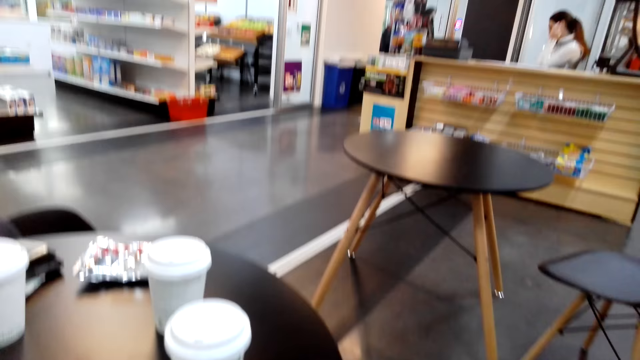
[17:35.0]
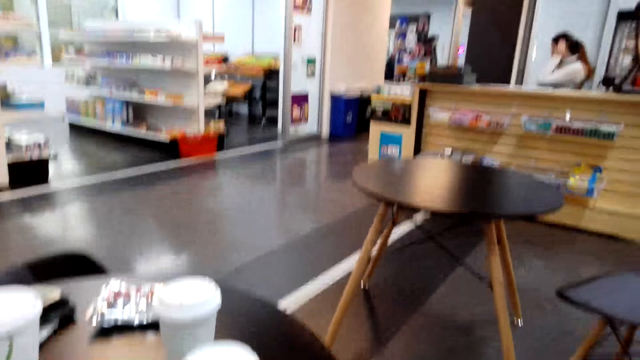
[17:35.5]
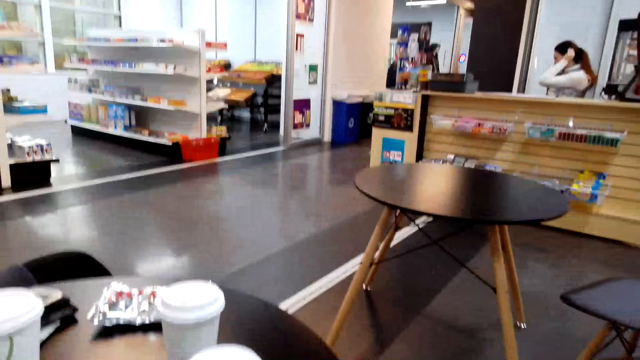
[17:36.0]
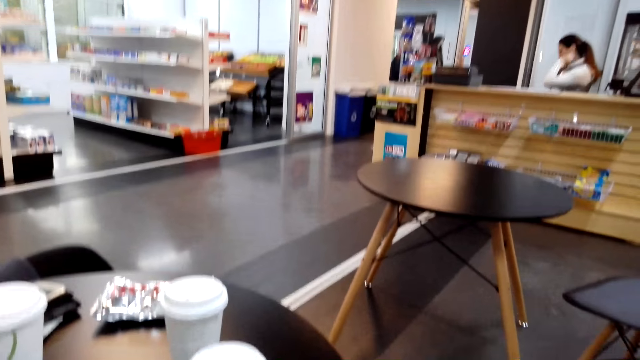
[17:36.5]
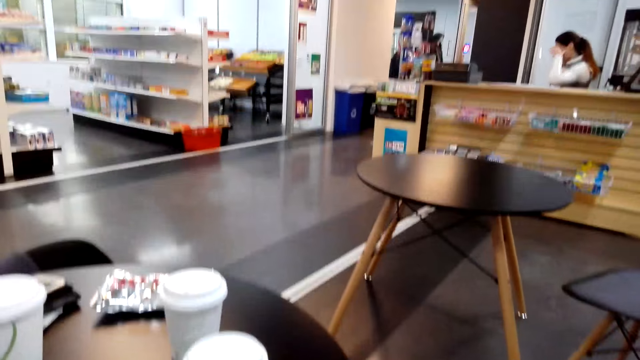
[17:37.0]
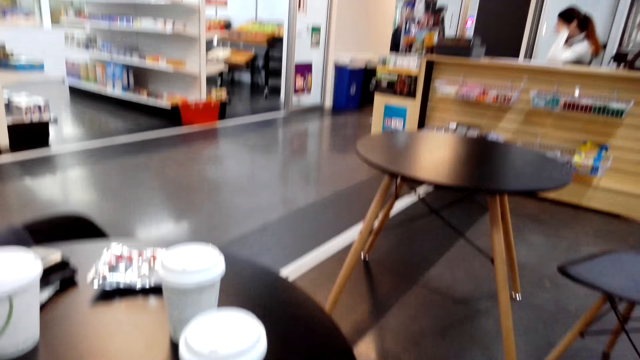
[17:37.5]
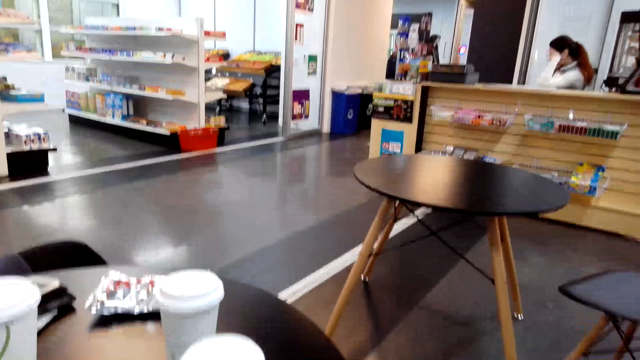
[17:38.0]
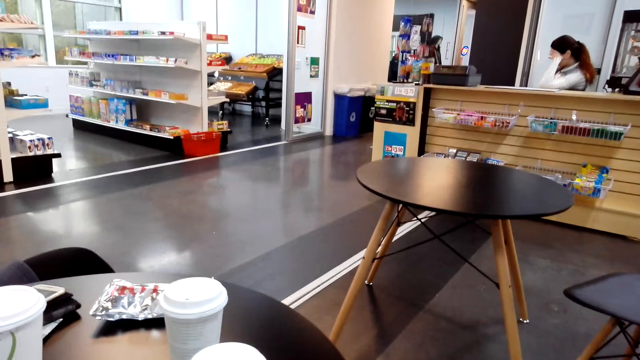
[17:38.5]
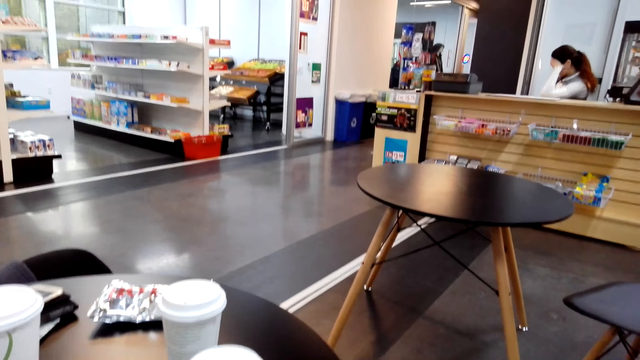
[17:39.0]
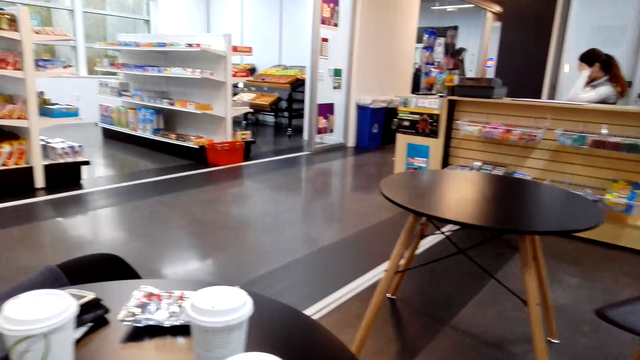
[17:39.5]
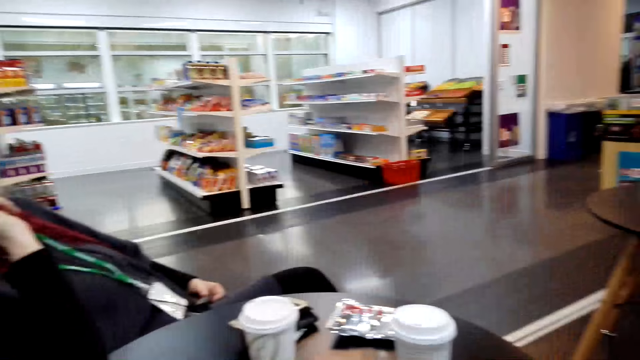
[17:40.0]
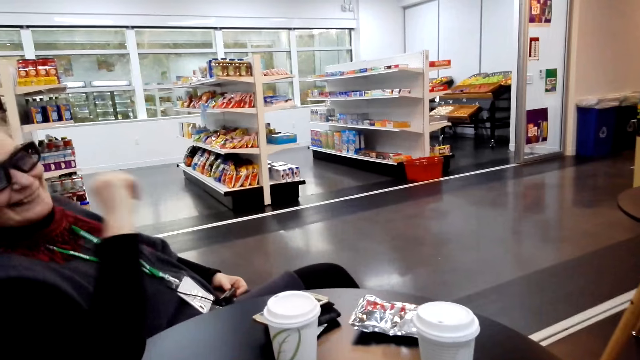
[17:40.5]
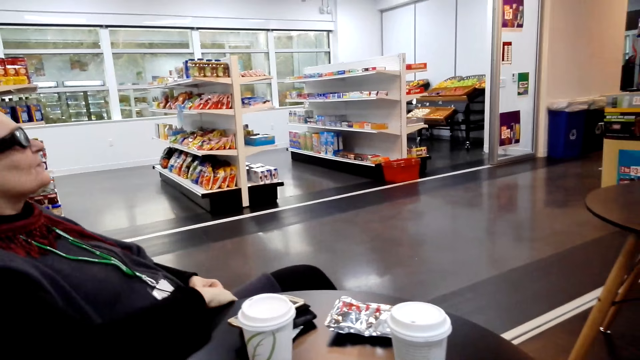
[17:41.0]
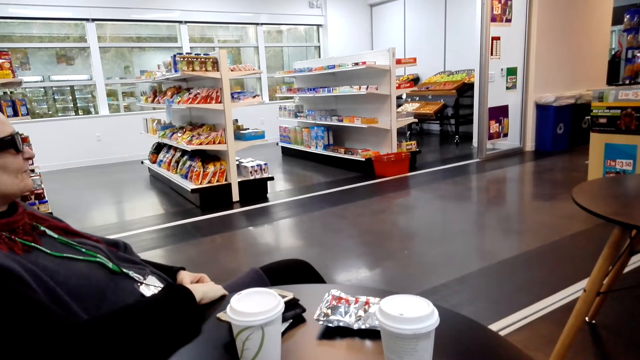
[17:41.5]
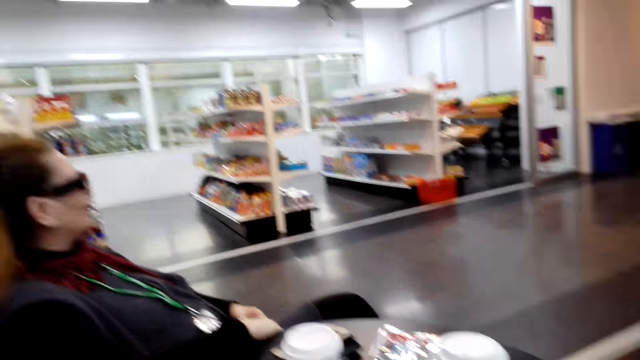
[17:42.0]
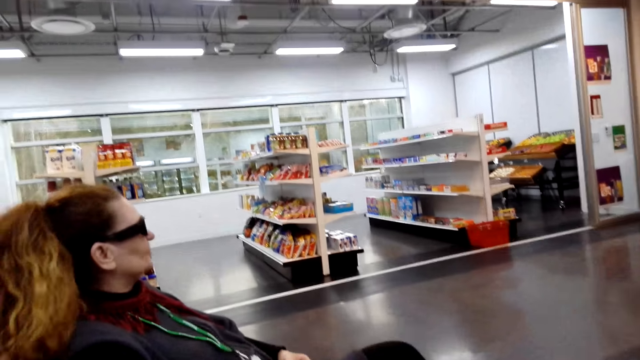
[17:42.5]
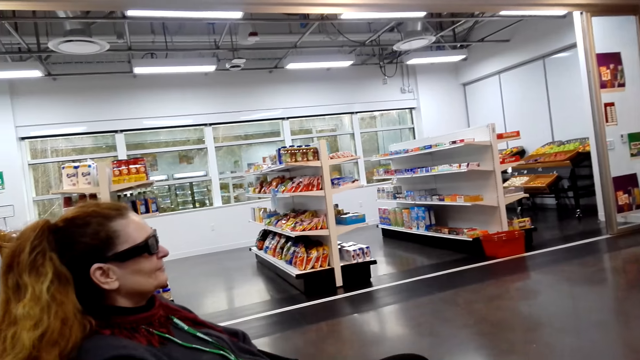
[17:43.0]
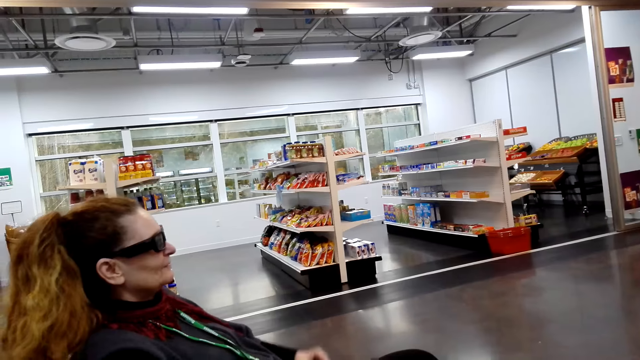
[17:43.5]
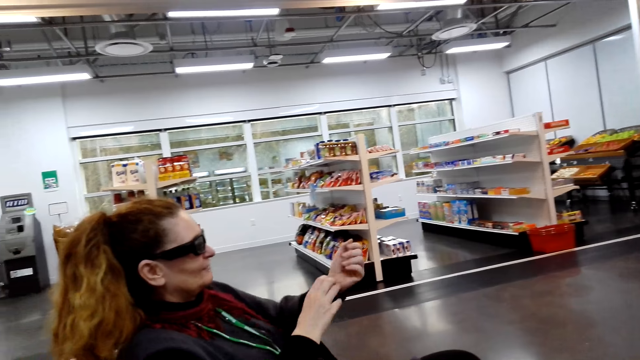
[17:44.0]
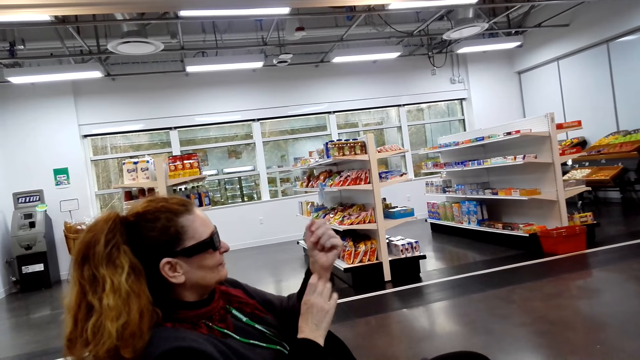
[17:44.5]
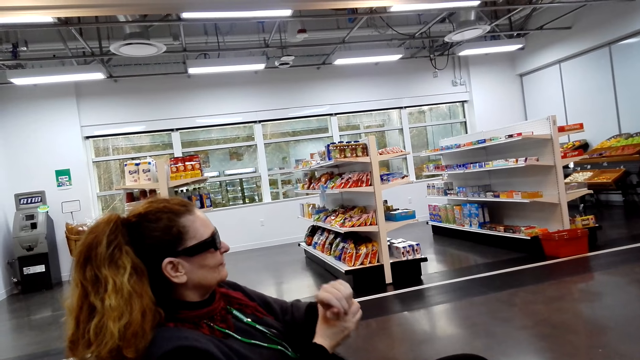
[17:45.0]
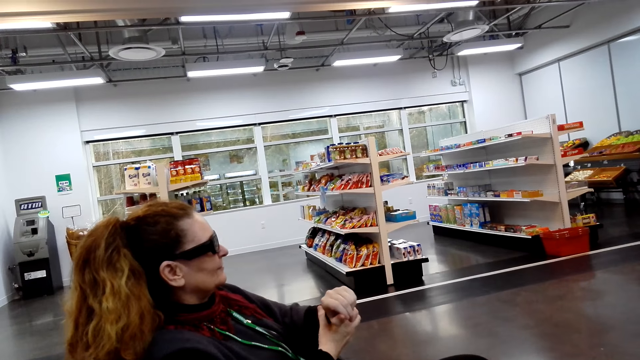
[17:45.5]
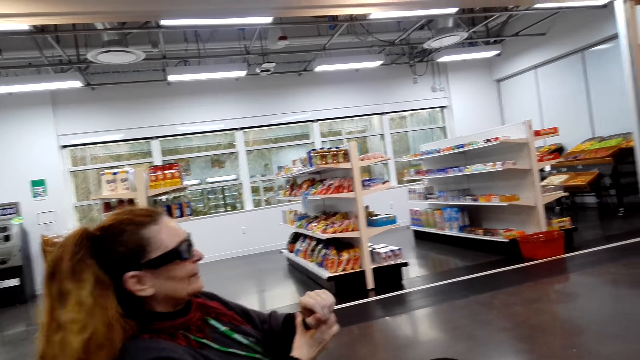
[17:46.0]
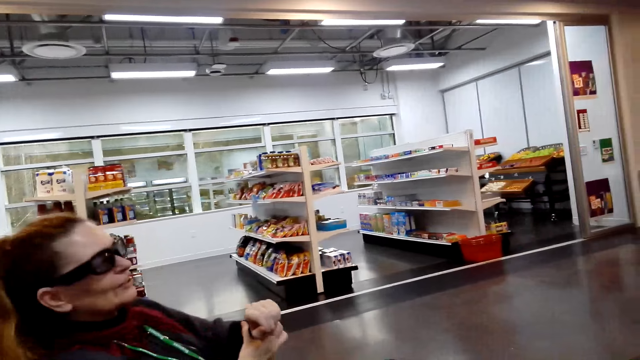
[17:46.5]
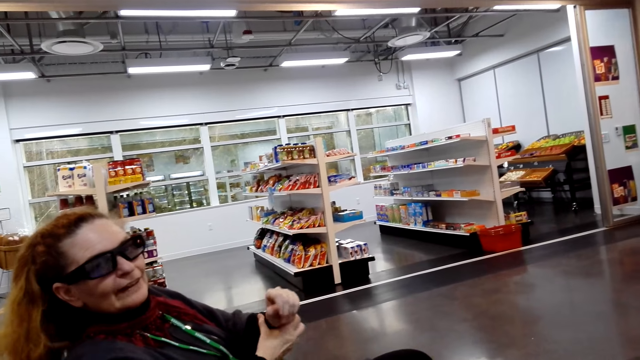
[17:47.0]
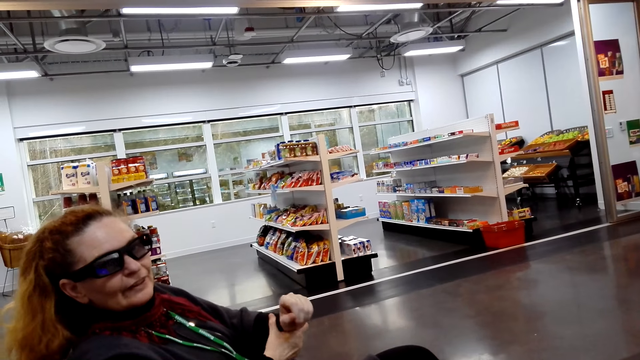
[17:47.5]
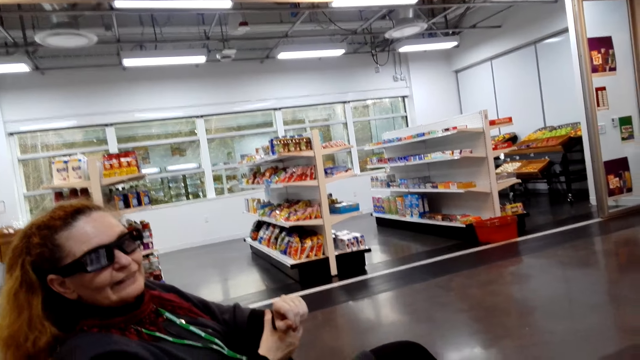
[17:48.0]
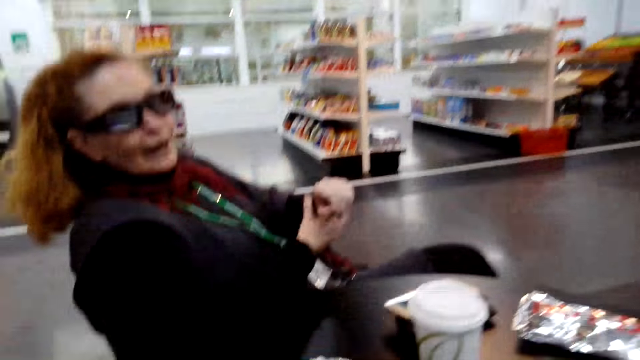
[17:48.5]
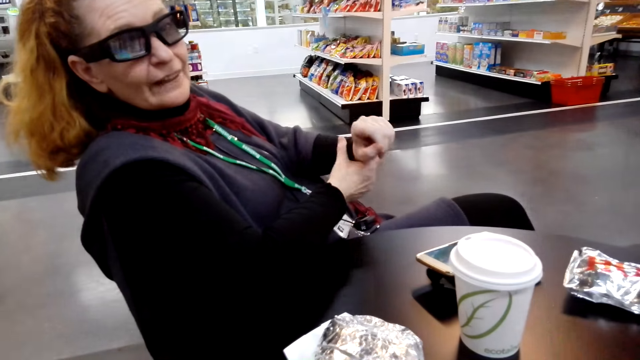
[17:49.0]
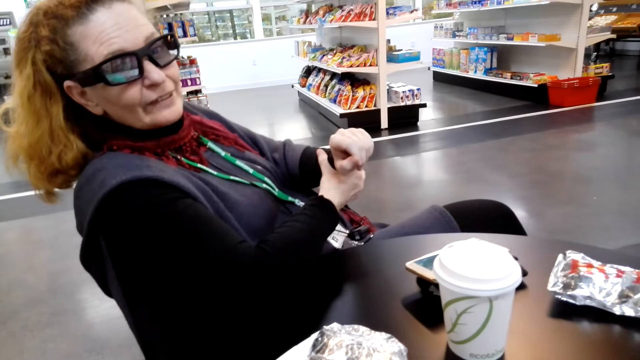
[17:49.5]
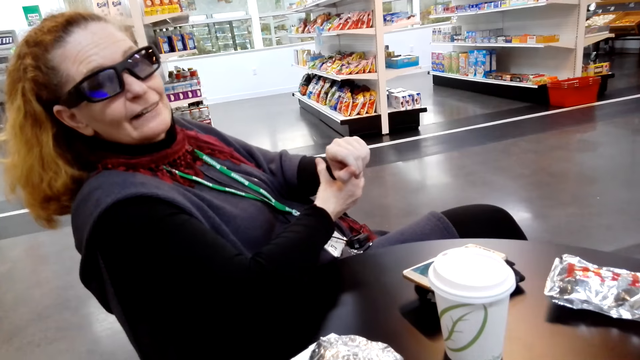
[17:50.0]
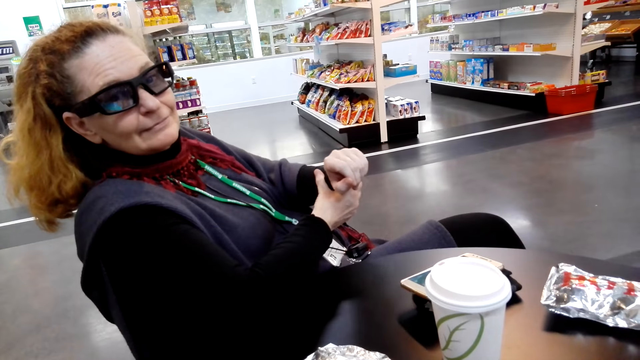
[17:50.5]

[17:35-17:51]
The camera wearer shakes his head. A woman scratches her wrist.

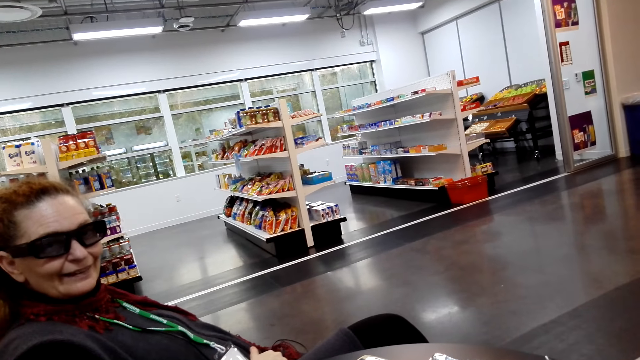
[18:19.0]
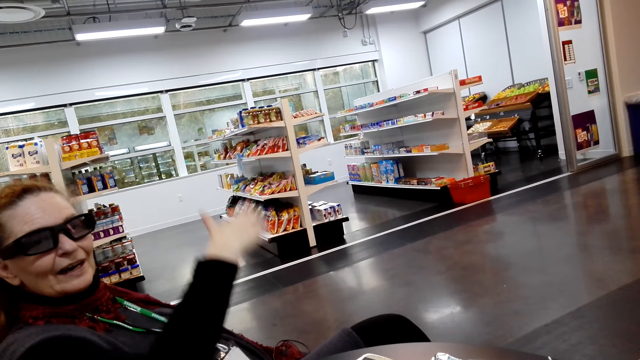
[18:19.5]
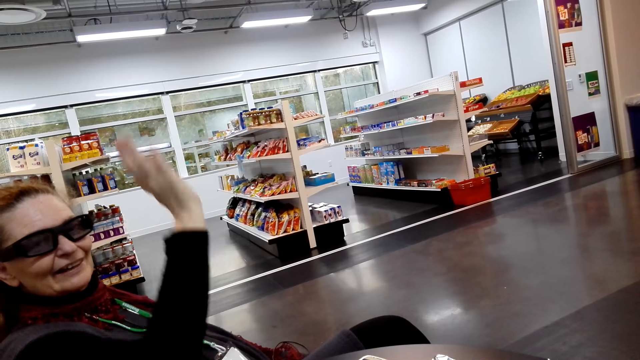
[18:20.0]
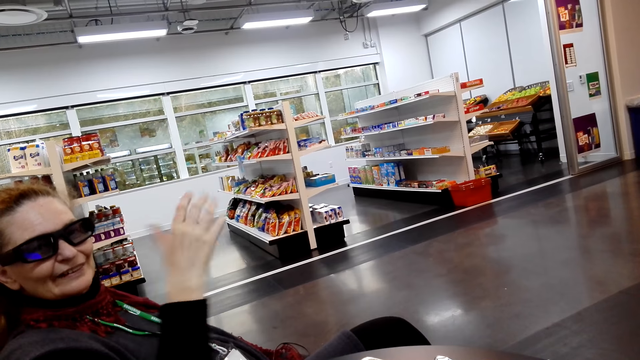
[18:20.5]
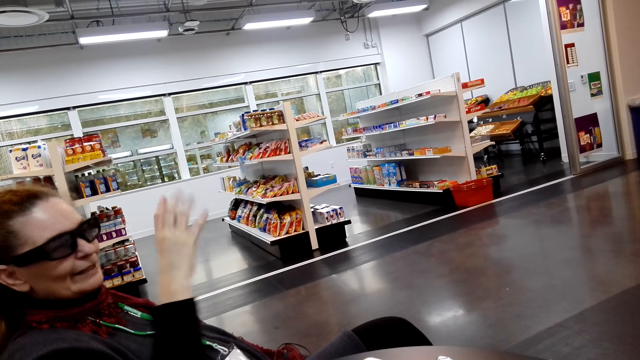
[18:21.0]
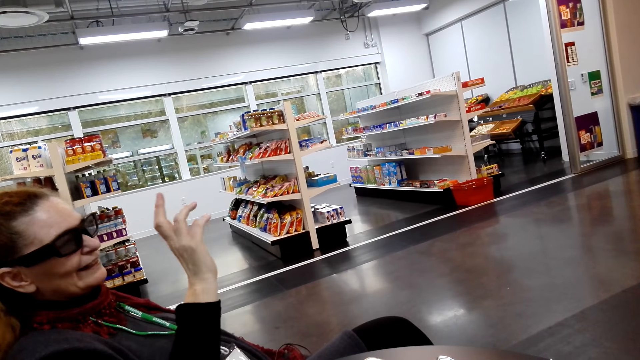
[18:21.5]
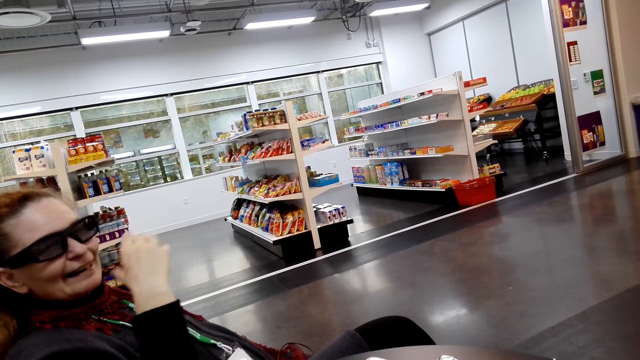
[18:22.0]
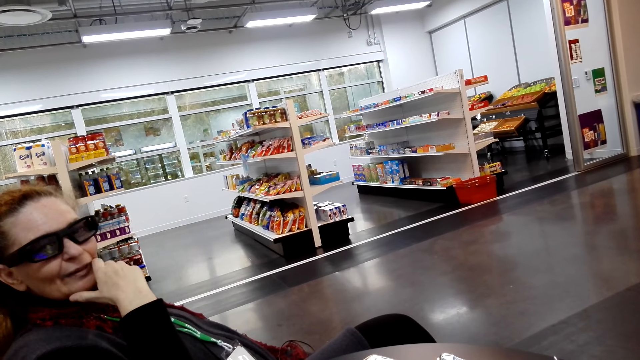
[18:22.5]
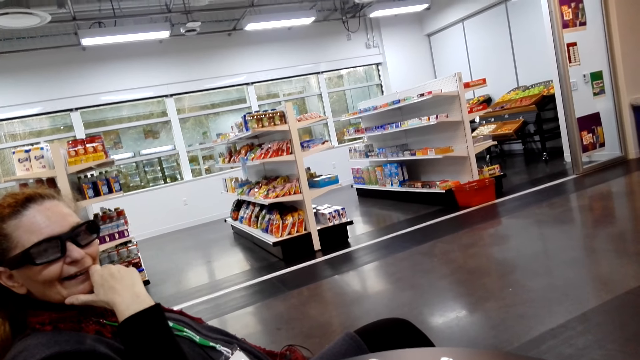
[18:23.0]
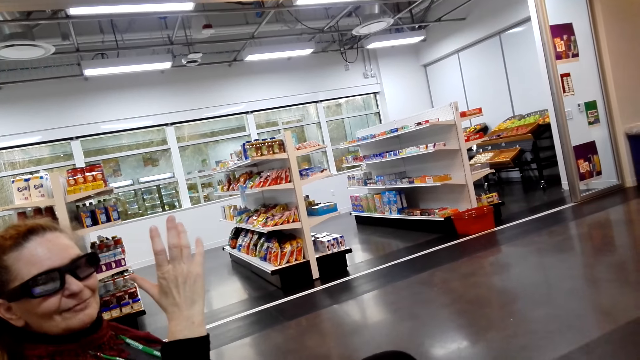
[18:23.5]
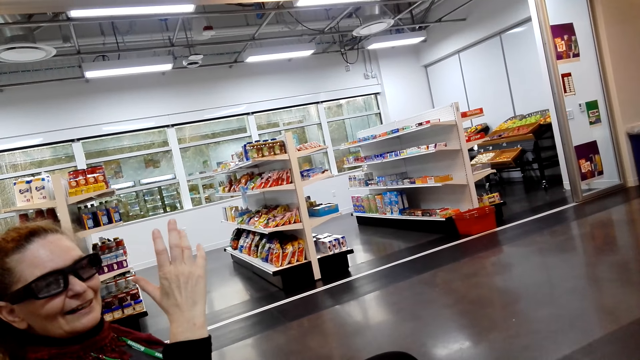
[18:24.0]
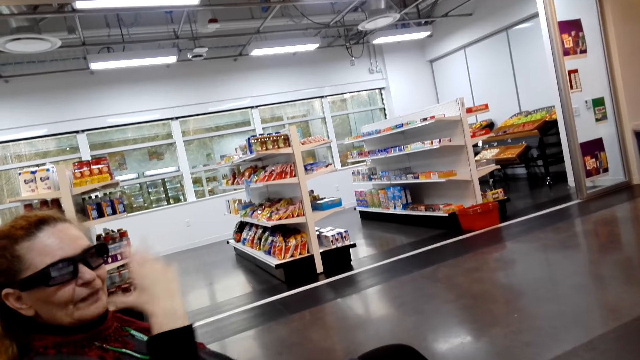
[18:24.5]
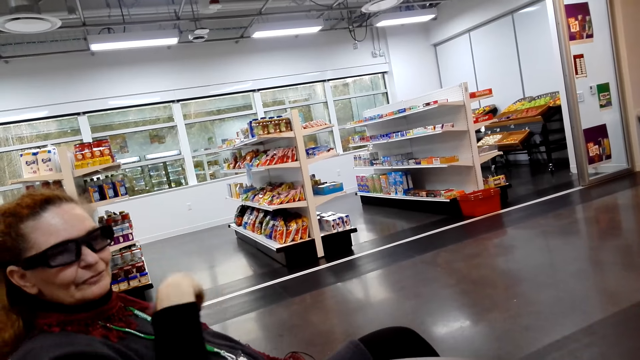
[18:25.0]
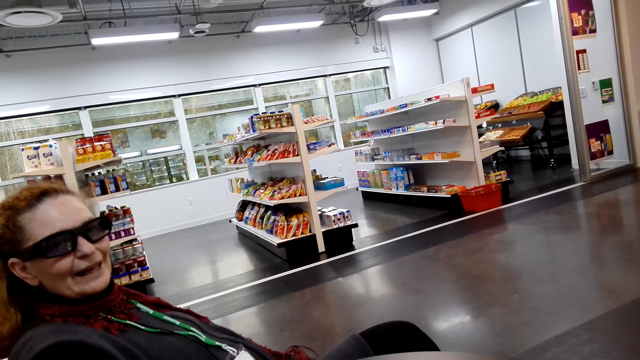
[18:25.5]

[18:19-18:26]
A woman carries her hands up. The woman converses with the camera wearer.
